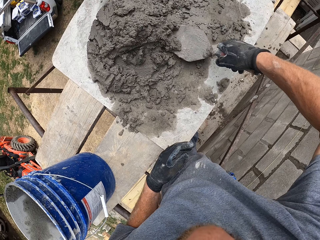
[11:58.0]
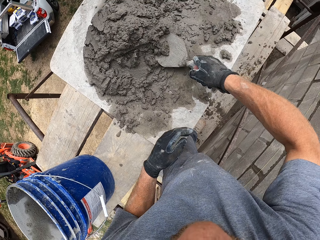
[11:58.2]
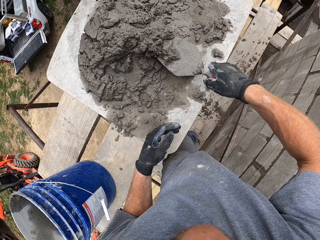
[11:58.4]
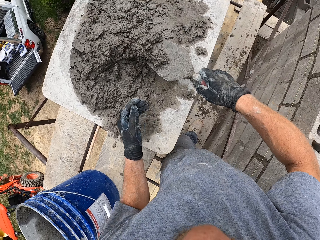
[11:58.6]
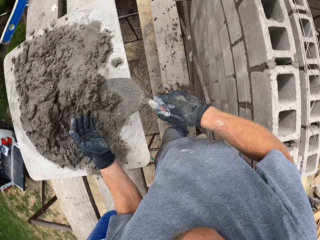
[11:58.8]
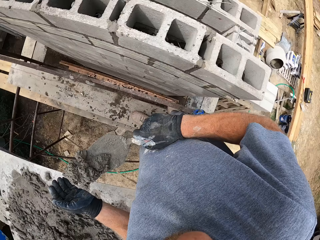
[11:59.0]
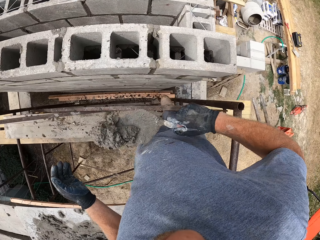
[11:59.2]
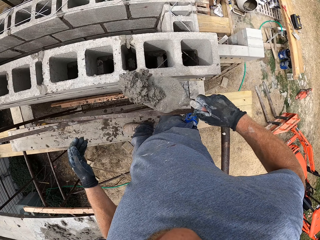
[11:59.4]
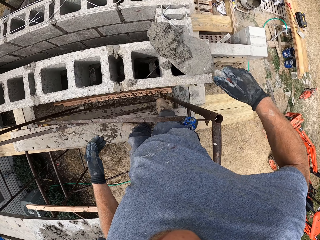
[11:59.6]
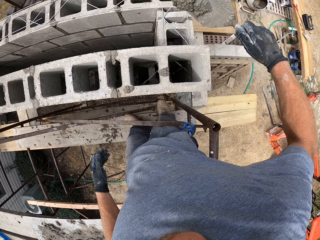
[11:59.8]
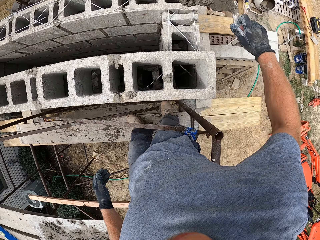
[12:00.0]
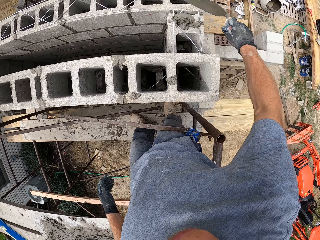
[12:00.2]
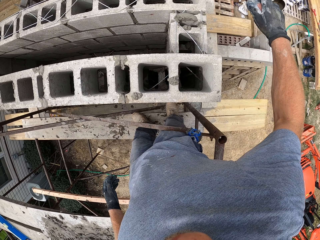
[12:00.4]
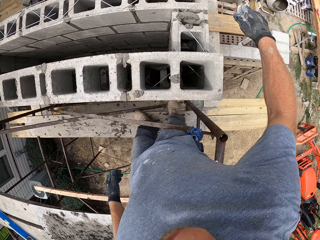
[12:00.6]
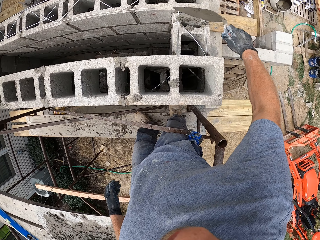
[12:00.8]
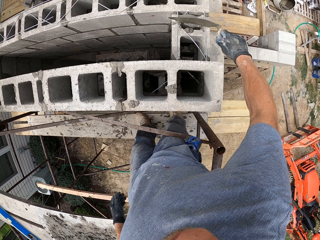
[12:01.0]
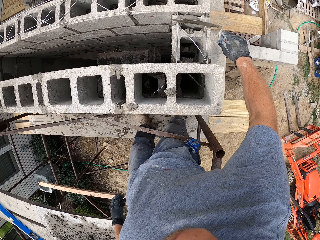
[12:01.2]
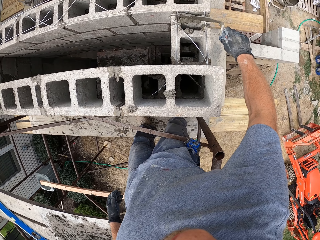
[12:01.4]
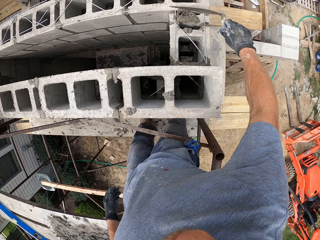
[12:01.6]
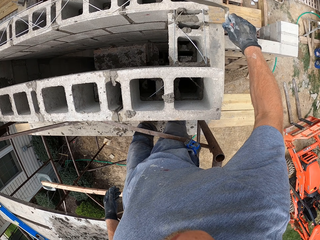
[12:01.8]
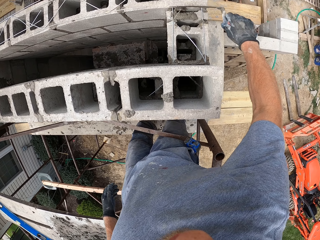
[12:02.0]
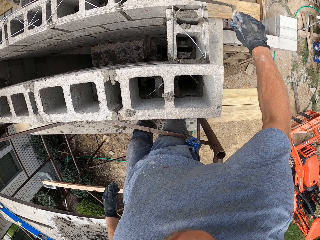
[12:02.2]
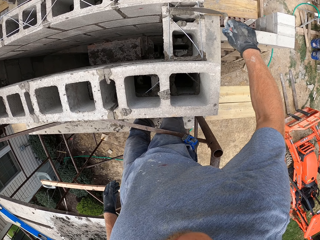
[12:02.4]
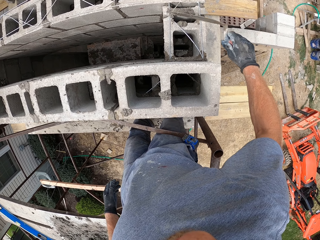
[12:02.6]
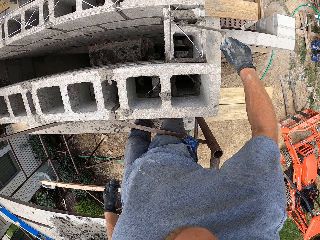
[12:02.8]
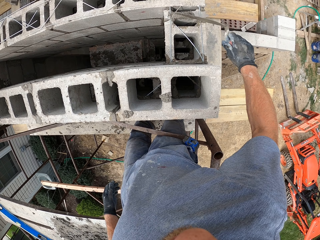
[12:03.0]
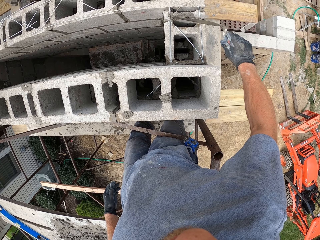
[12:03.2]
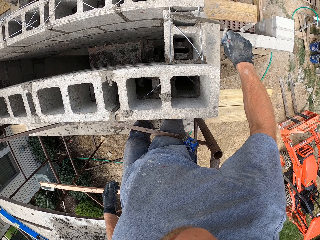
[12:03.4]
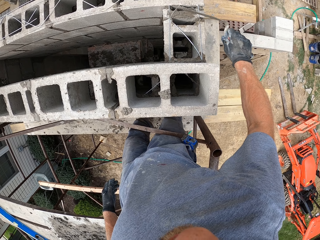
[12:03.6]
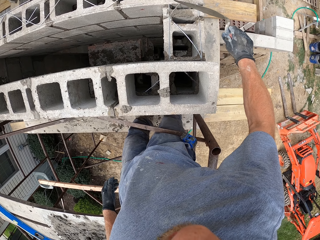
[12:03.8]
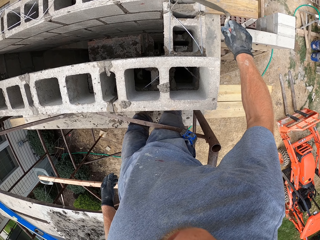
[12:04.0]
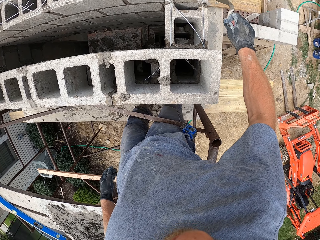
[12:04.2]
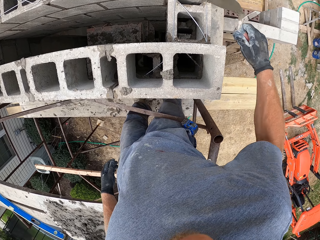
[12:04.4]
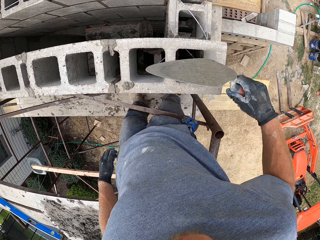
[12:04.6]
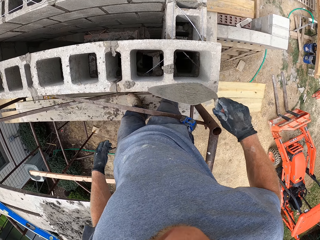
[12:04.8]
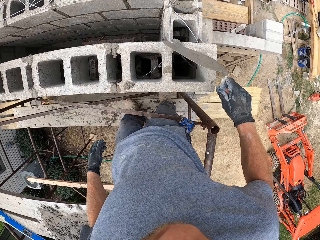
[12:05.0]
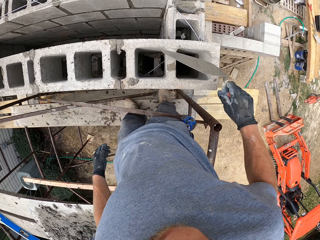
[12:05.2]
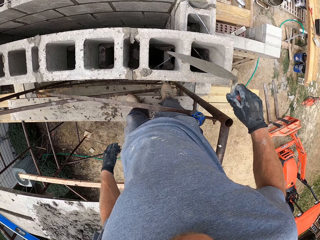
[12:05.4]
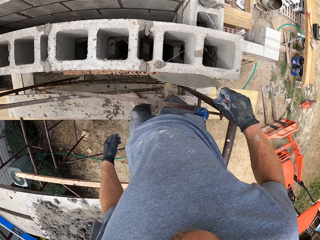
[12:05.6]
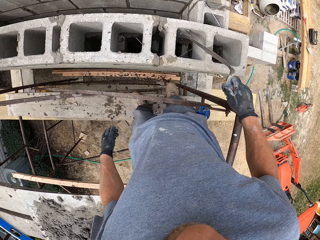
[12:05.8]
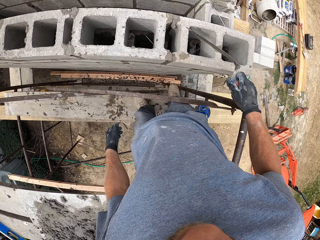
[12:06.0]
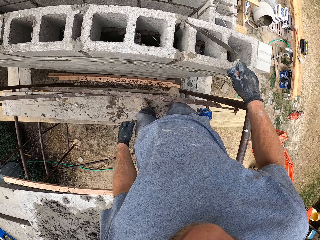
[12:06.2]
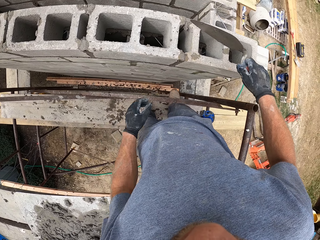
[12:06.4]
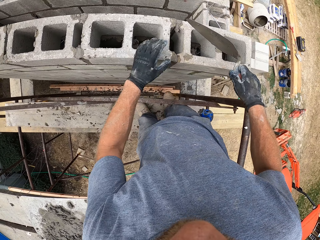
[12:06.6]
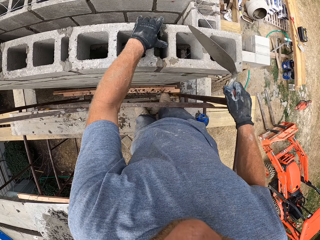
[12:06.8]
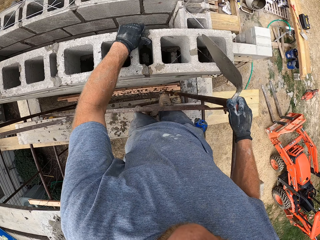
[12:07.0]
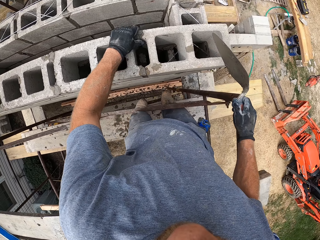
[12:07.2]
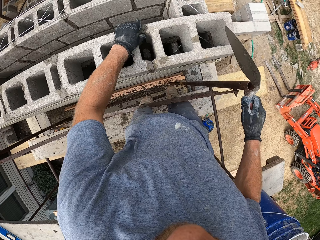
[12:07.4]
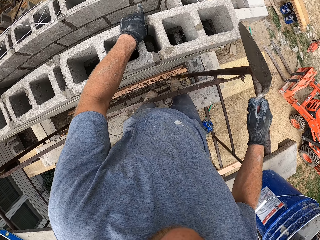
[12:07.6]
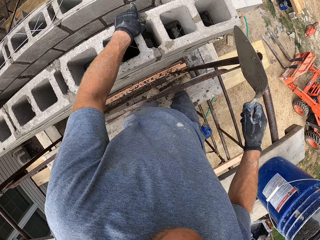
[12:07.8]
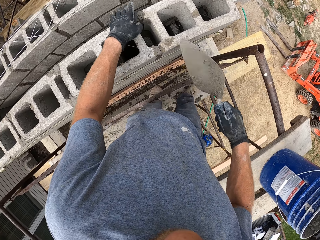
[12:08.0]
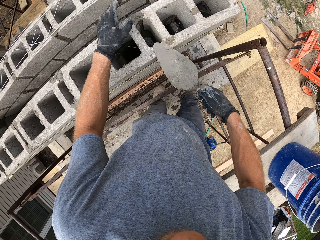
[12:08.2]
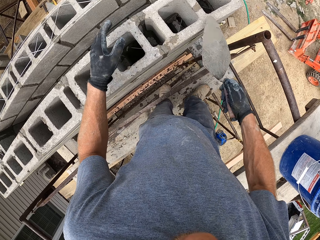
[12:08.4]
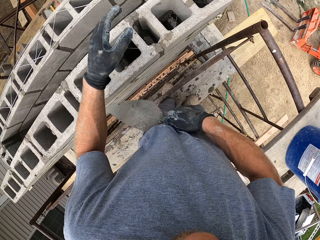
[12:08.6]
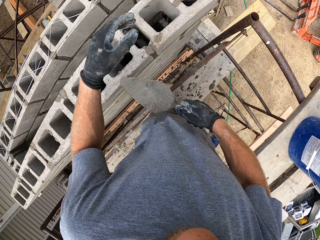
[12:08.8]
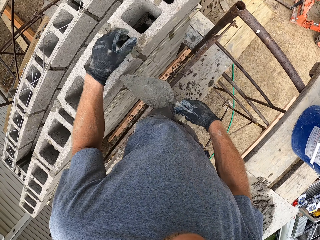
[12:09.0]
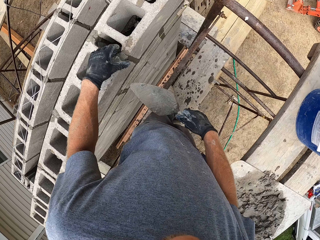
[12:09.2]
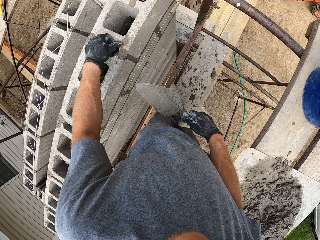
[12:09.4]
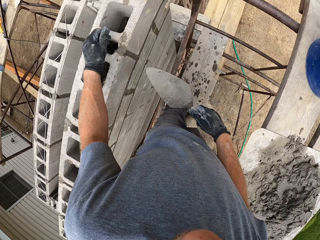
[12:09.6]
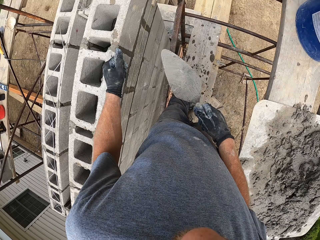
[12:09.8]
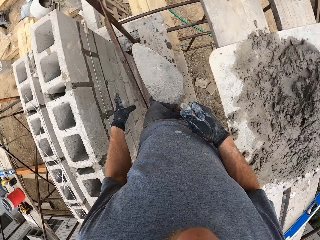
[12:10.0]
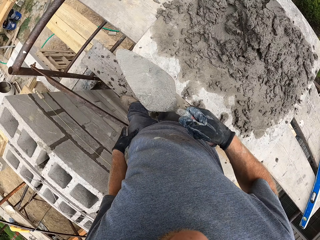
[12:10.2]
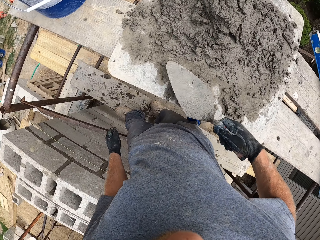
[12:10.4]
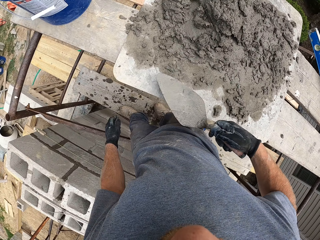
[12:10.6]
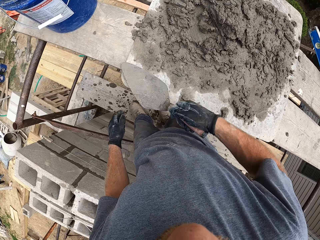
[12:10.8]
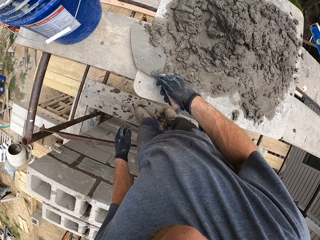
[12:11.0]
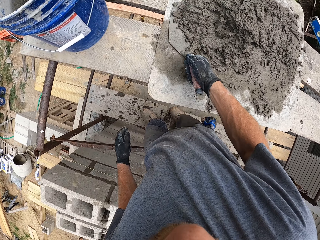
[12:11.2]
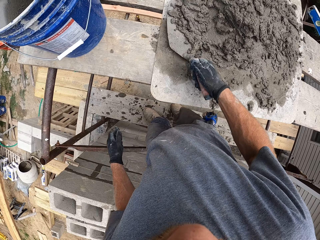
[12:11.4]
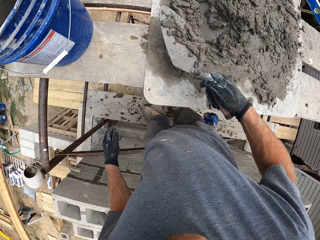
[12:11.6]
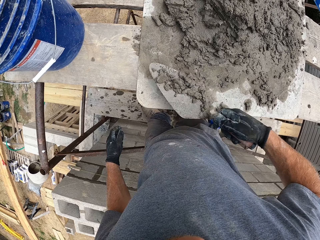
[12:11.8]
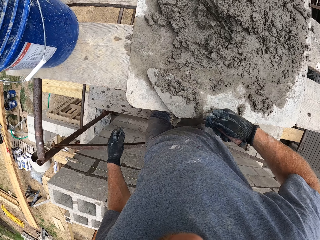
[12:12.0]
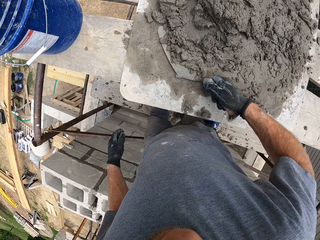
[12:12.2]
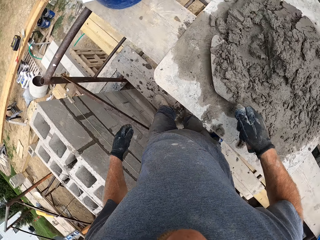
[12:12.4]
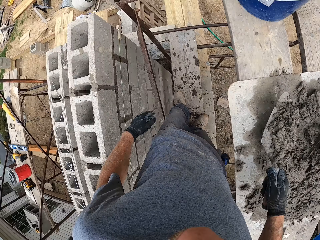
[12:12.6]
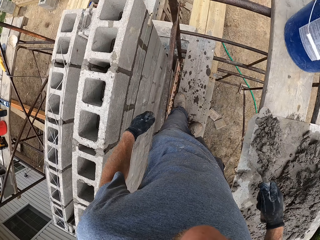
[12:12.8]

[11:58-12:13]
The camera wearer scoops some mortar or concrete with the hand trowel. He turns, applies the mortar in the bricks with the hand trowel, and spreads the concrete. He moves the trowel away from the wall. He smoothens the mortar on the bricks with the hand mortar. He pushes the concrete. He holds the concrete. He turns. He rubs the trowel on the wall. He removes his hand from the block. He rubs the block. He turns. He rubs his hand on his trouser. He scoops some mortar with the hand trowel.

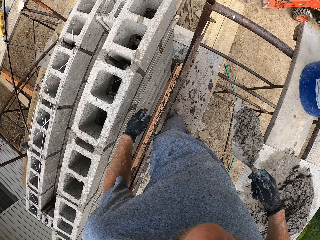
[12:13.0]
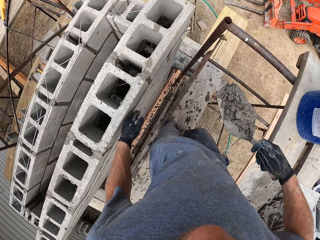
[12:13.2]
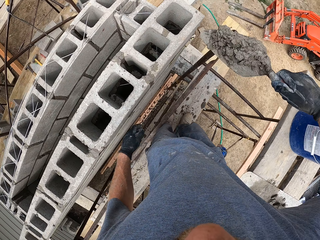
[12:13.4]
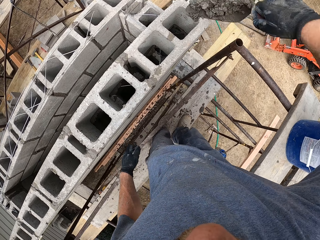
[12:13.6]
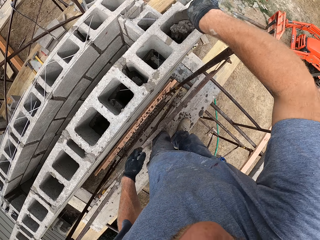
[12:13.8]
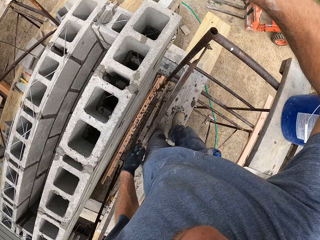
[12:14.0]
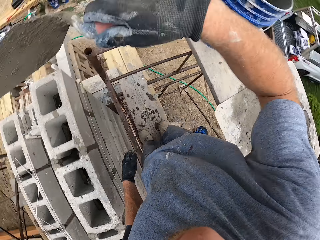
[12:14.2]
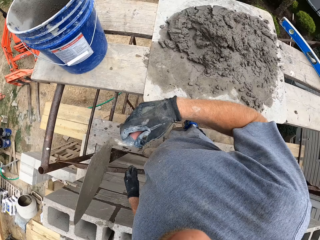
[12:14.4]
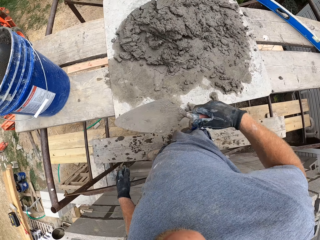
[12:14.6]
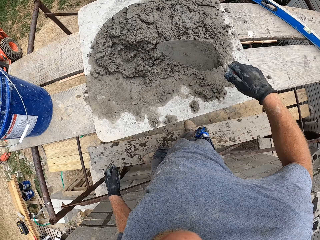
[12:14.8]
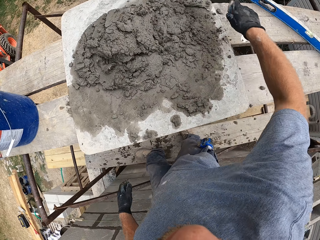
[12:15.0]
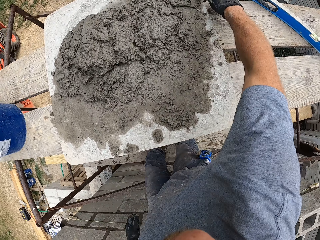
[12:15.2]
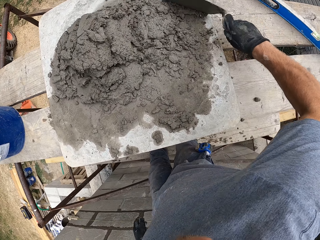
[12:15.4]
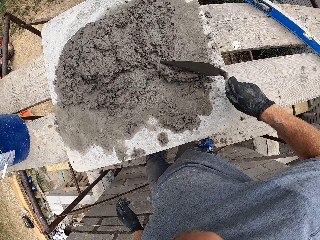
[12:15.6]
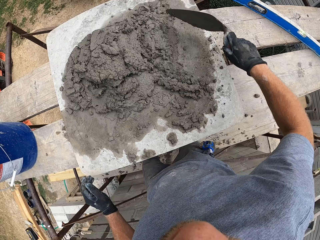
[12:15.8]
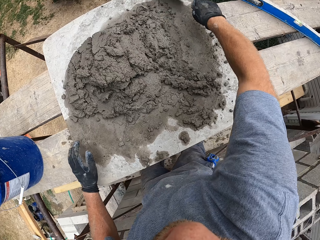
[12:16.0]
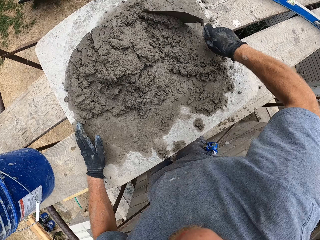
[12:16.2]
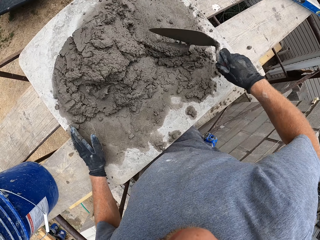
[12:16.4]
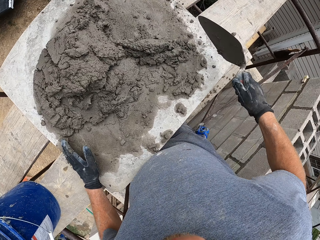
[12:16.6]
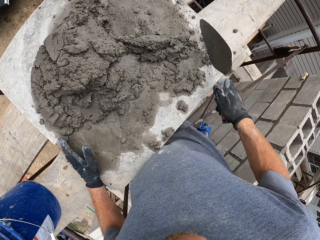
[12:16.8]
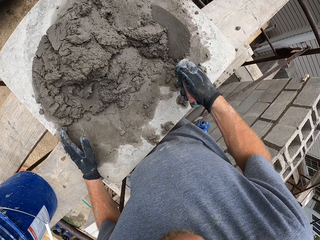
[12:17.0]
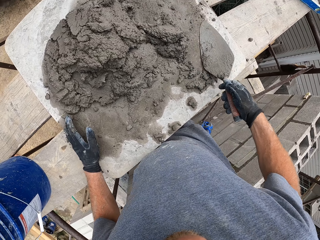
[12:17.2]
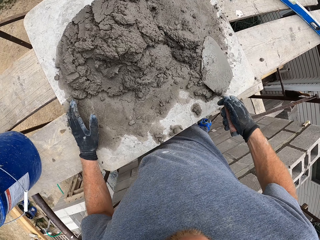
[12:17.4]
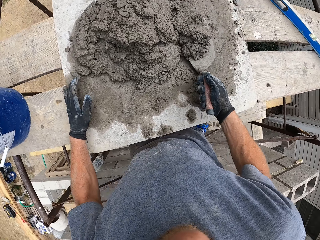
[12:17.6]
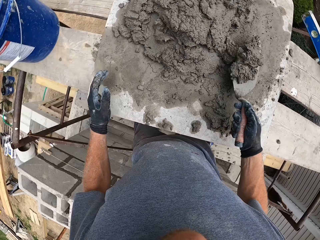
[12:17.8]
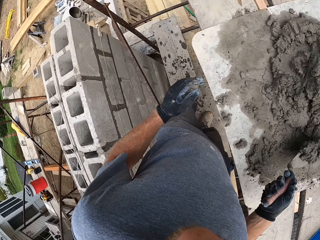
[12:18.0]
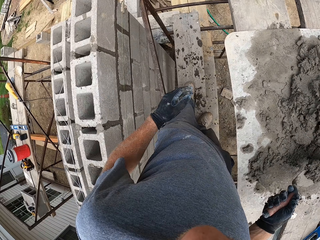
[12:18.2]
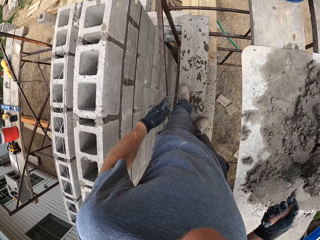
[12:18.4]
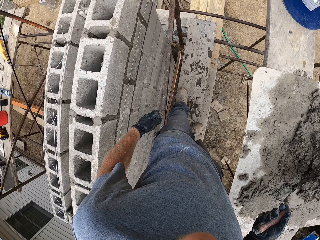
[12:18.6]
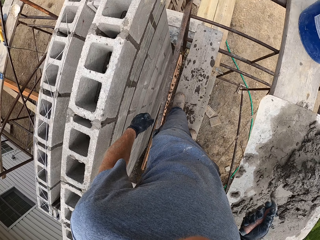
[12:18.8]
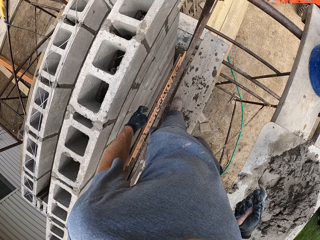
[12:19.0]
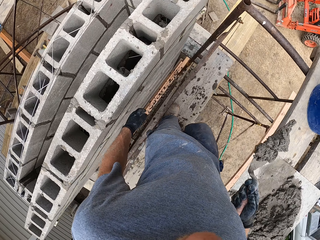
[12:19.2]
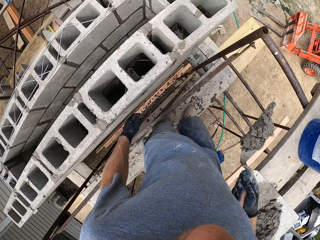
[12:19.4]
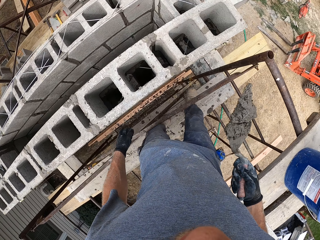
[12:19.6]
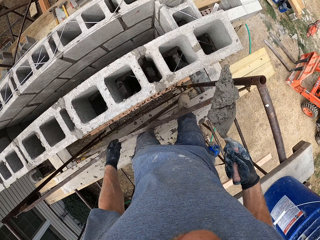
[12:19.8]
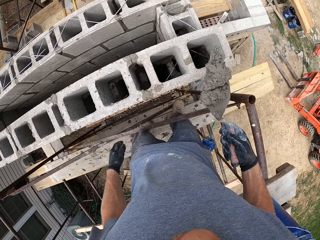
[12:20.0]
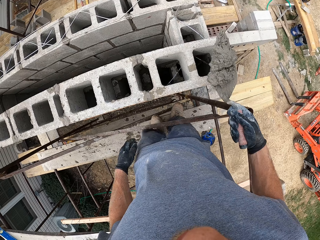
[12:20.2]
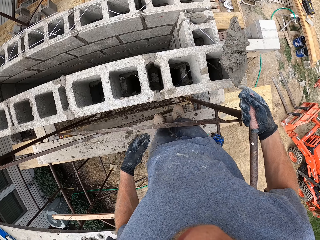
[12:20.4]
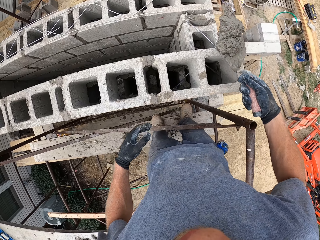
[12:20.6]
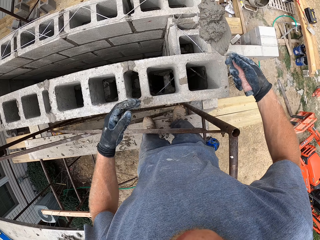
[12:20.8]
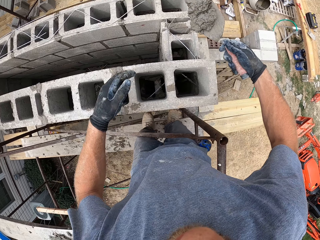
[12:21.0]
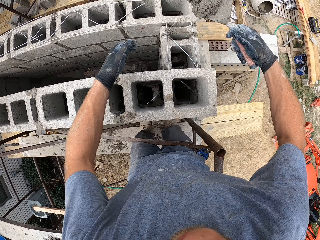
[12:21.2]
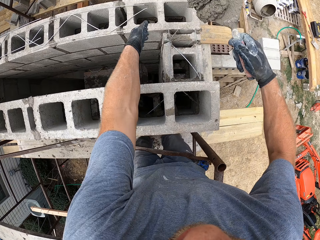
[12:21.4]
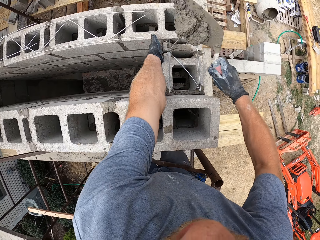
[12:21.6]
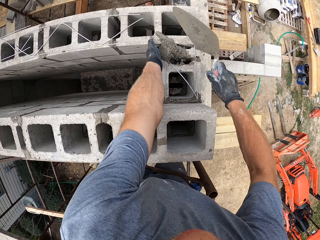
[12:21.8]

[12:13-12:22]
The camera wearer turns. They apply the mortar or concrete in the bricks with the hand trowel. They turn. They scoop some mortar with the hand trowel. They hold the board. They collect concrete. They lift a hand. They turn. They apply the mortar in the bricks with the hand trowel. They move hands towards the wall. They move.
